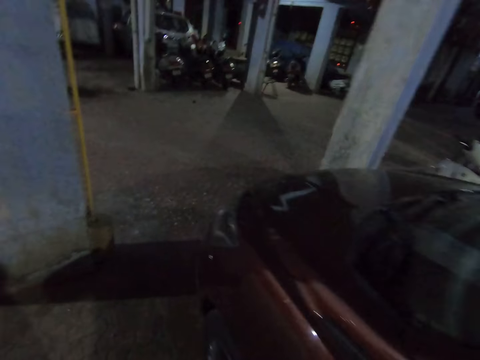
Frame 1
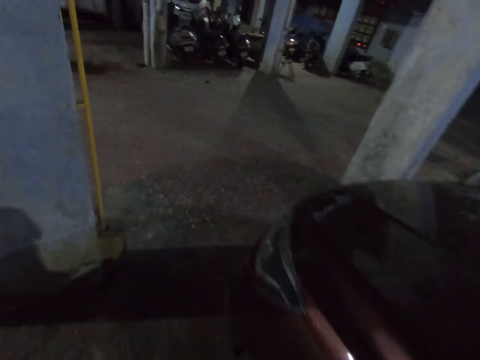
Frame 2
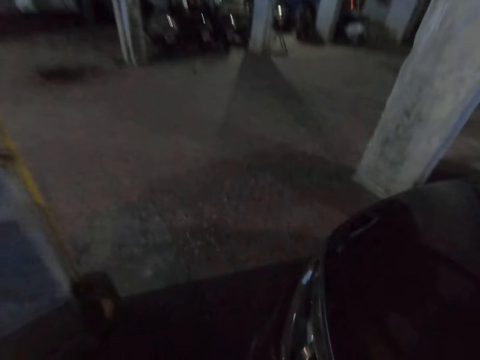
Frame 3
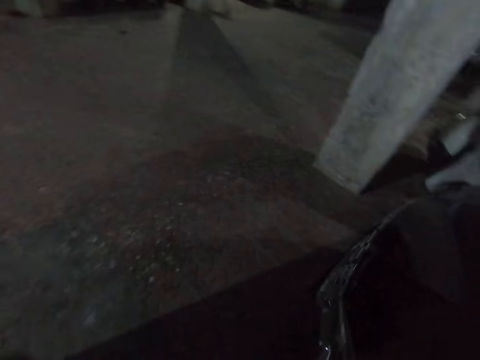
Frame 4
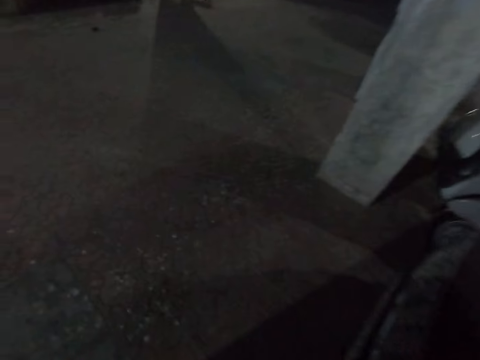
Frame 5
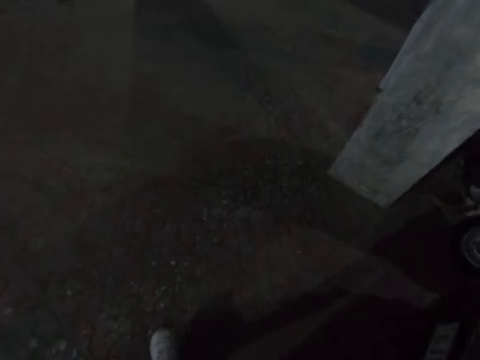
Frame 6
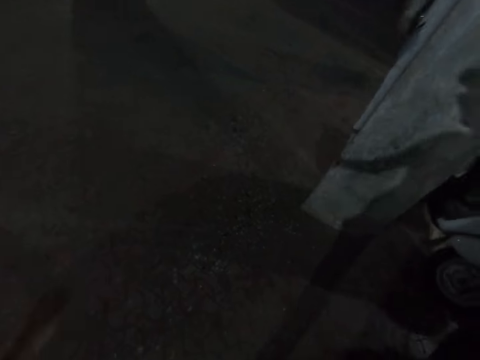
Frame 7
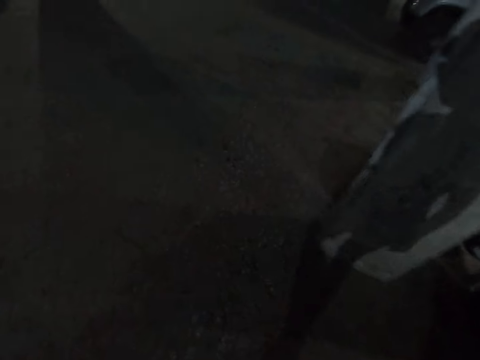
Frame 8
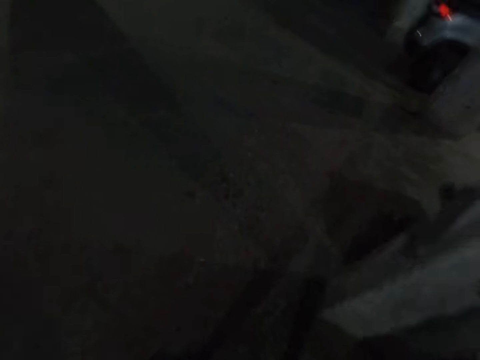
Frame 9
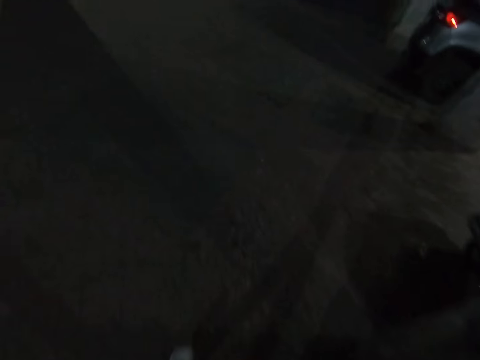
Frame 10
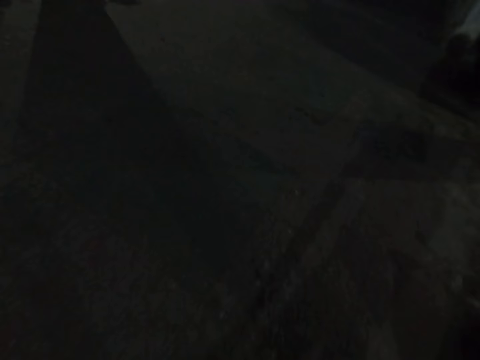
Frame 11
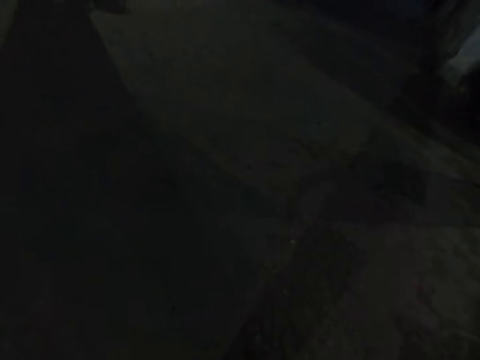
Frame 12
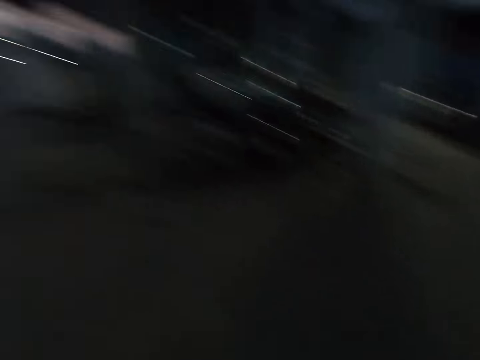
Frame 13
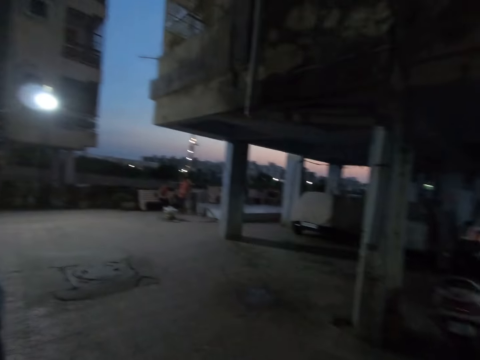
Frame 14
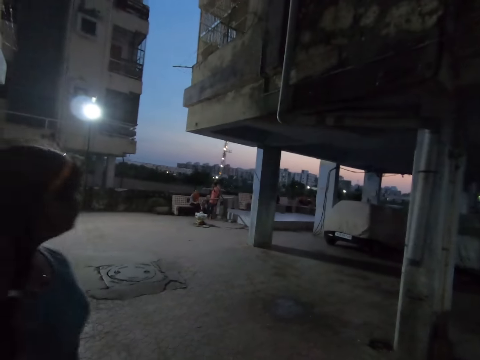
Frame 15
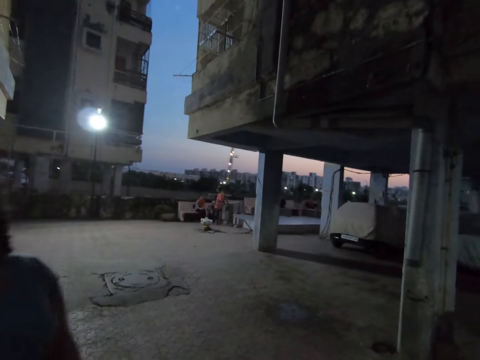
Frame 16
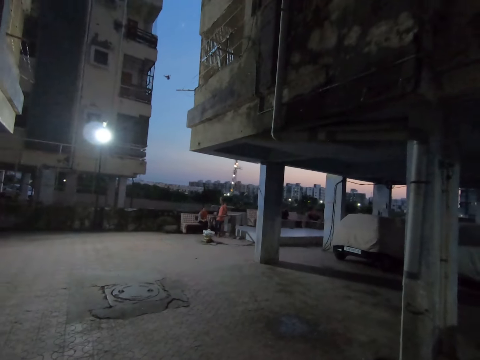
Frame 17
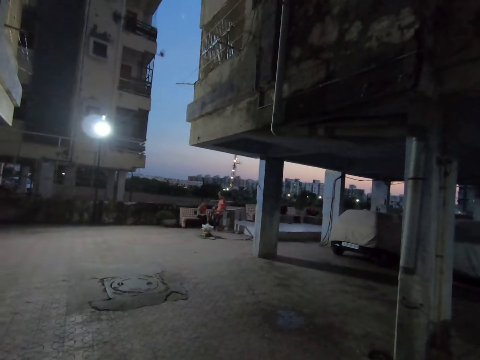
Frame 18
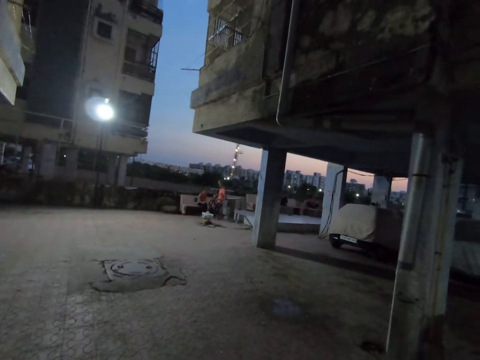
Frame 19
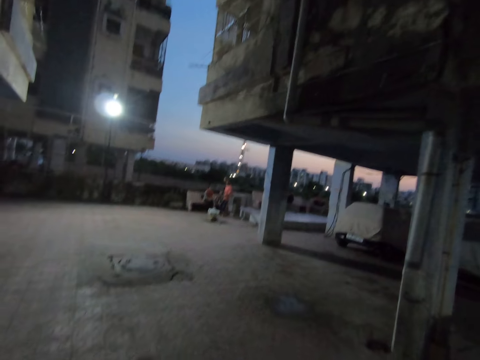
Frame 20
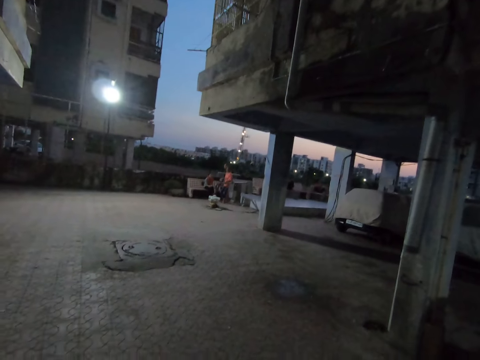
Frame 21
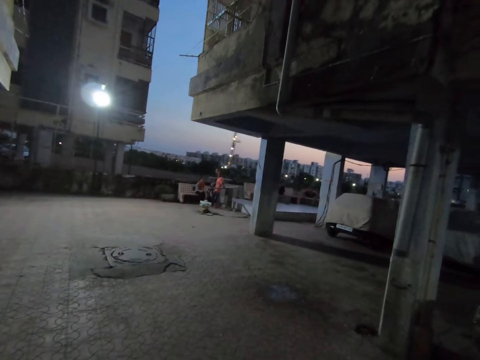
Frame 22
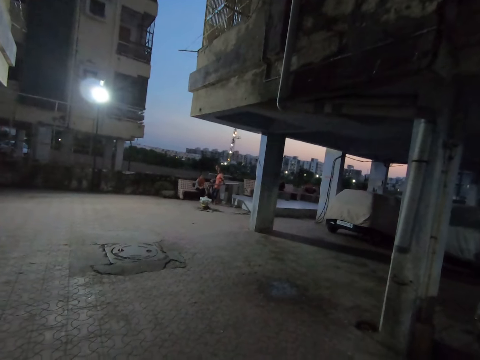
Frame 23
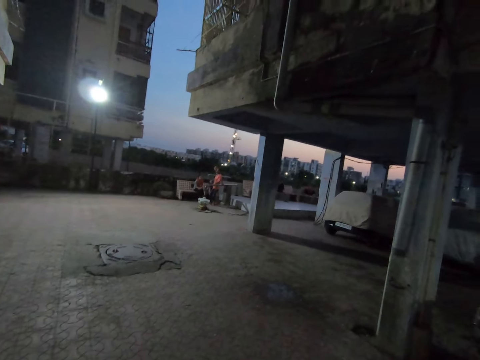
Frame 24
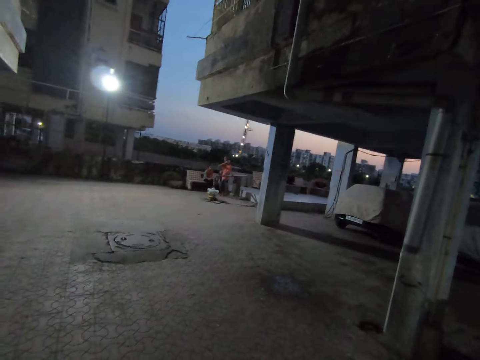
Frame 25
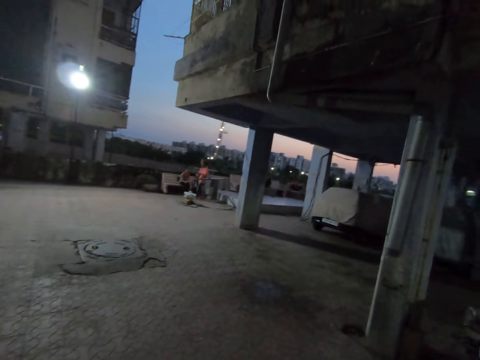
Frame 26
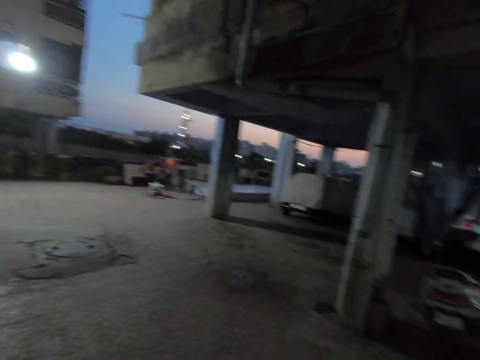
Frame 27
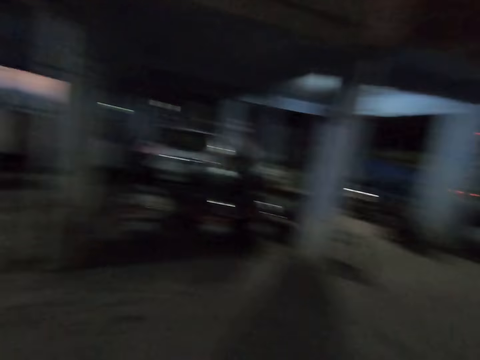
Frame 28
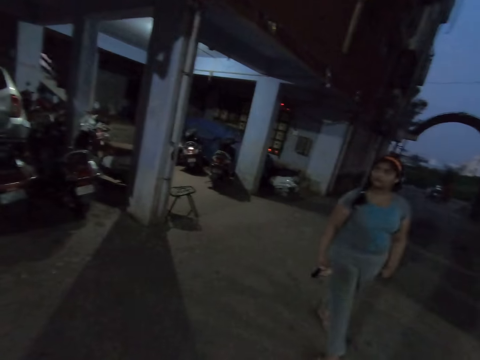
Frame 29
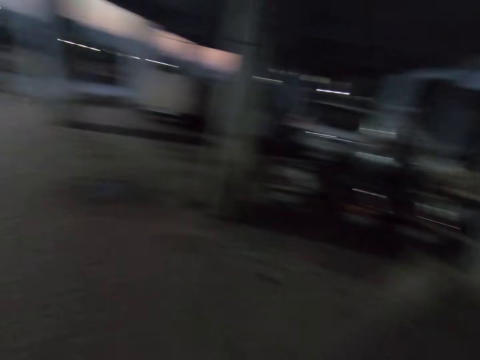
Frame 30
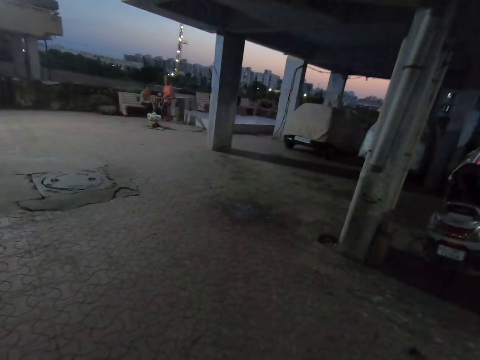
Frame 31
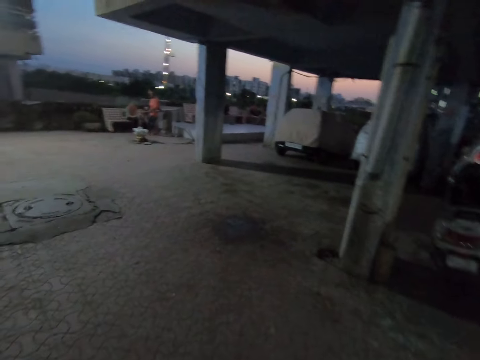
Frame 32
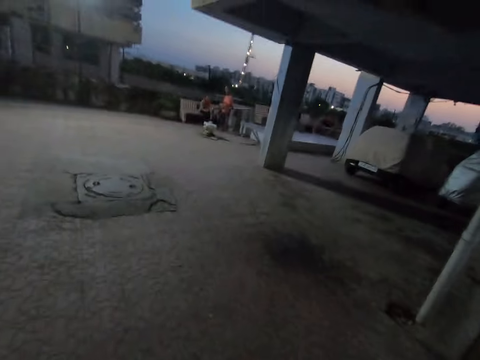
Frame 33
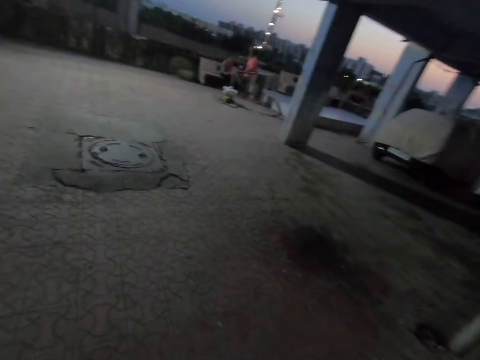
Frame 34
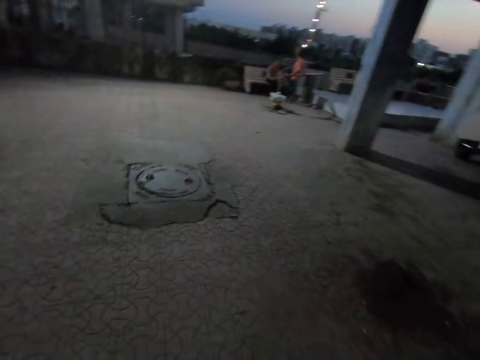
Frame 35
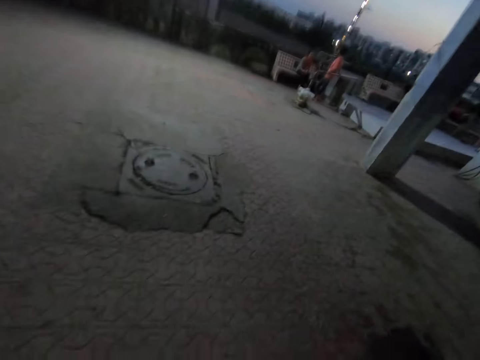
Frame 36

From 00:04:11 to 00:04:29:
The camera wearer talks. They walk. They talk. They look around.

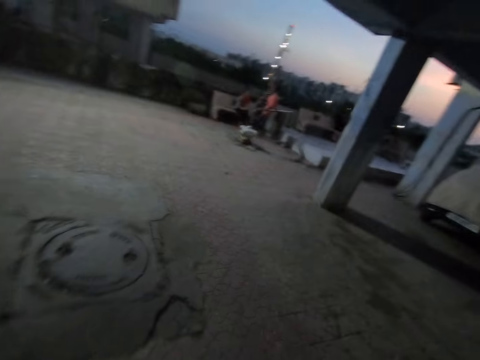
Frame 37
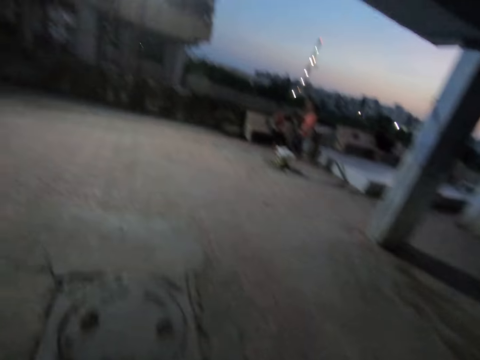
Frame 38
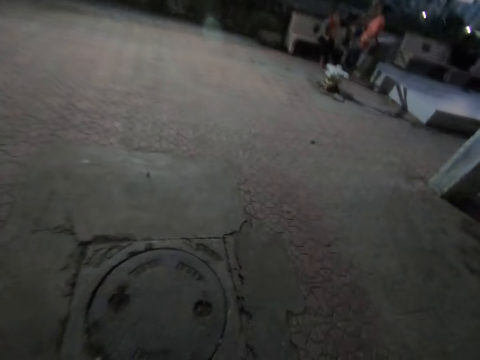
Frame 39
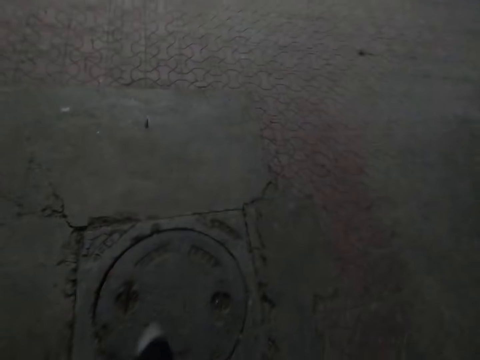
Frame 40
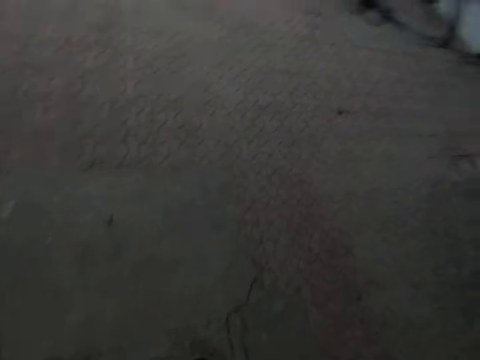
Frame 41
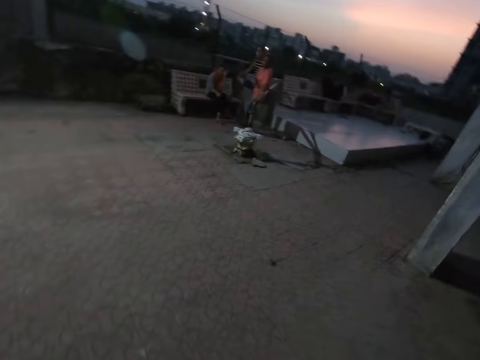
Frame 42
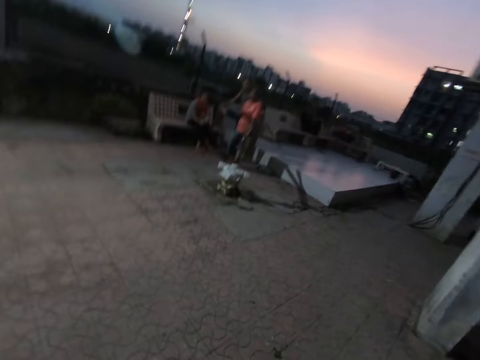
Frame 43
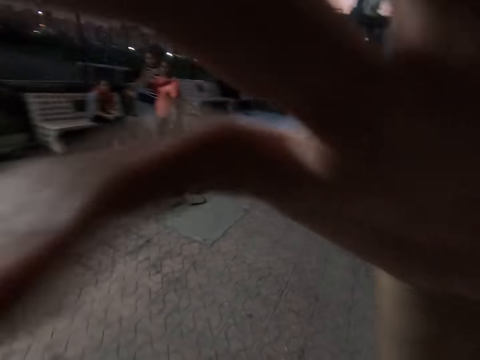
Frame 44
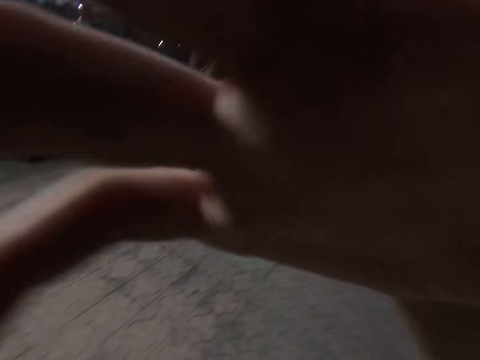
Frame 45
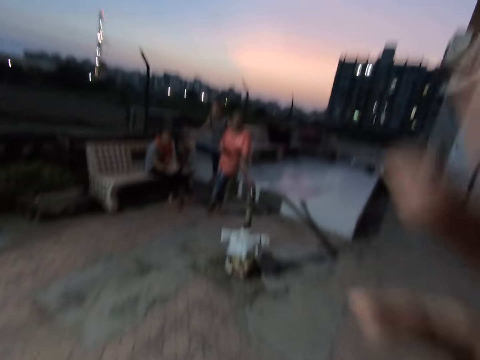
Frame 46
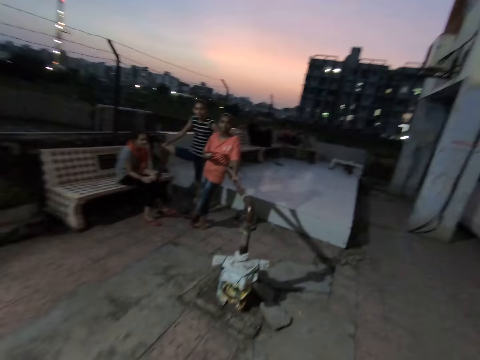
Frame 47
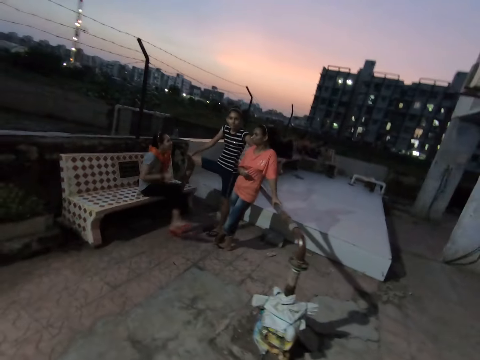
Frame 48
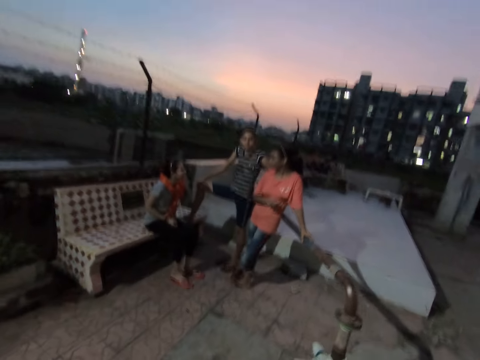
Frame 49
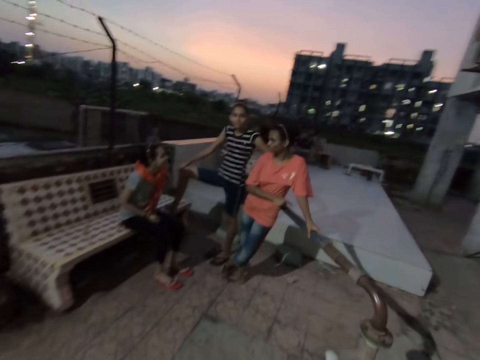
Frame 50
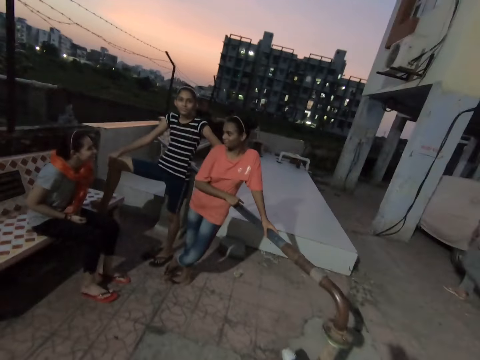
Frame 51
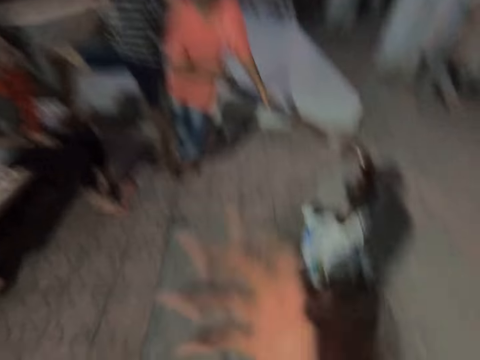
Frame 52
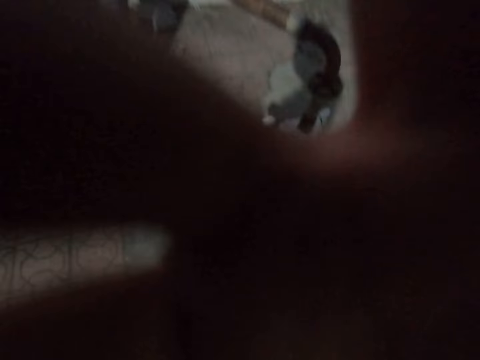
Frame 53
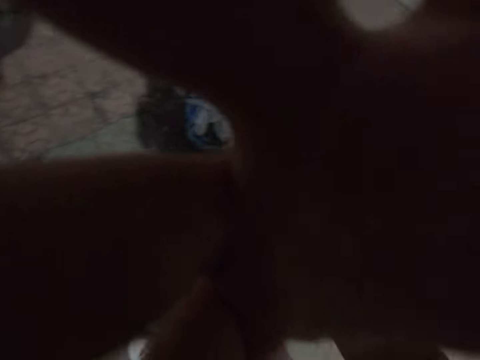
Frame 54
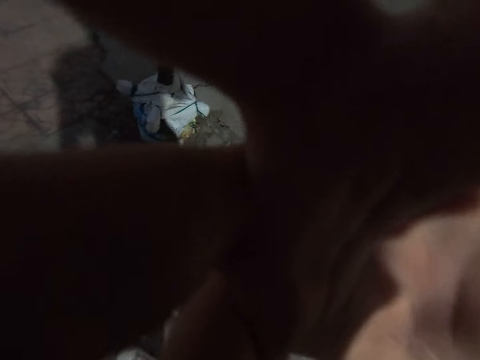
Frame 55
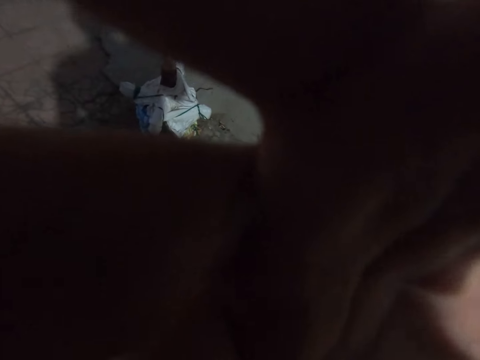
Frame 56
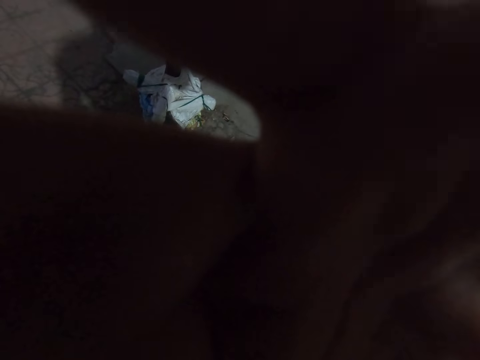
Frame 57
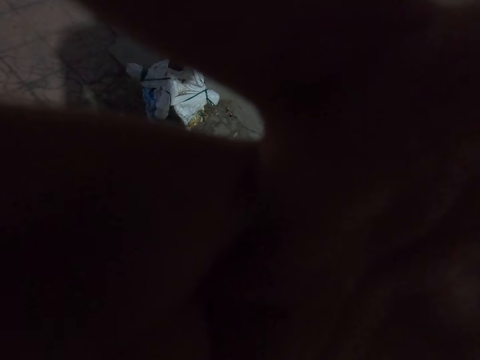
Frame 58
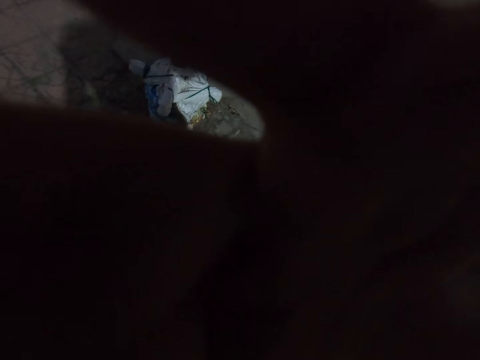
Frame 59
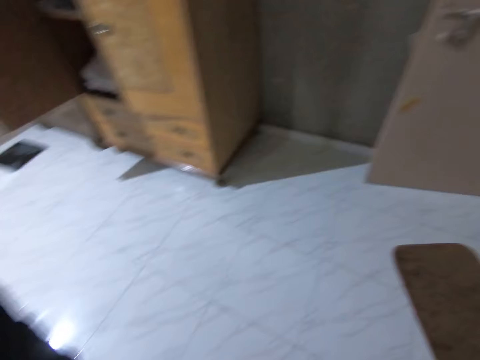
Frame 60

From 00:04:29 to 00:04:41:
The camera wearer walks. They block the camera with the hand and remove the hand from the camera. They walk on the parking. They block the camera with the hand. They do something.
